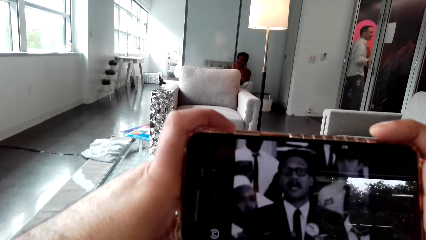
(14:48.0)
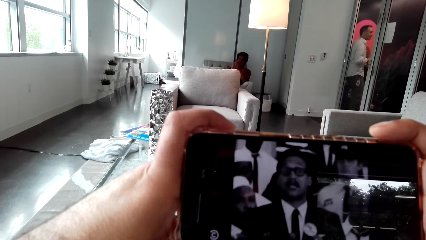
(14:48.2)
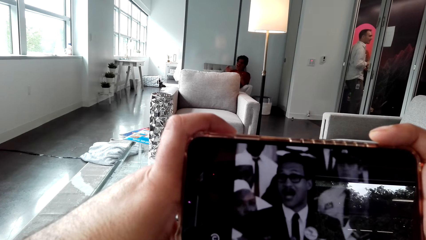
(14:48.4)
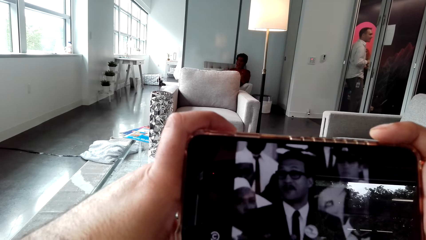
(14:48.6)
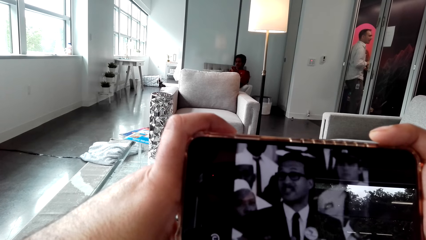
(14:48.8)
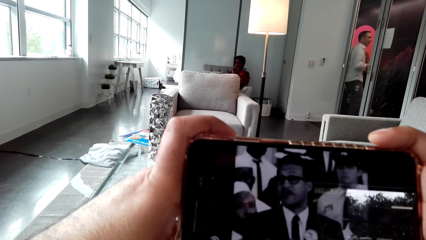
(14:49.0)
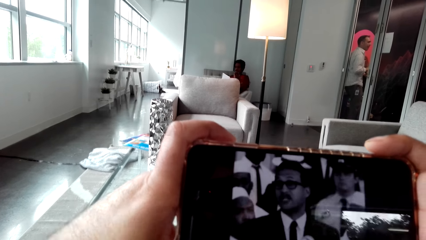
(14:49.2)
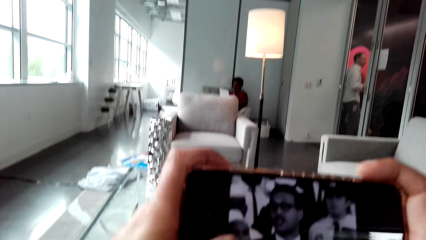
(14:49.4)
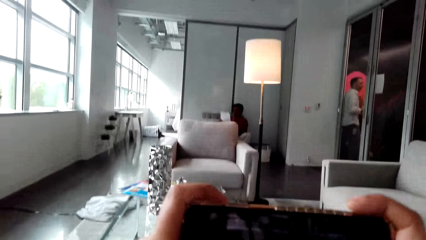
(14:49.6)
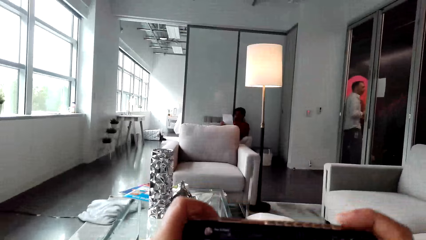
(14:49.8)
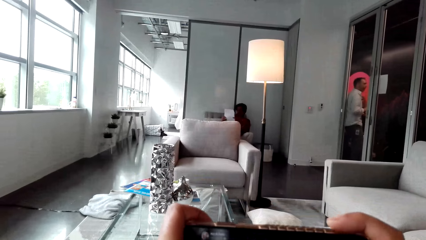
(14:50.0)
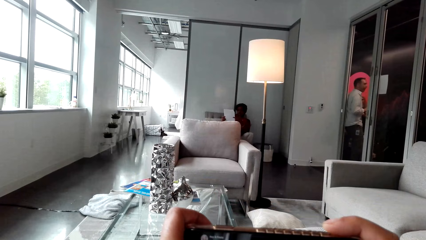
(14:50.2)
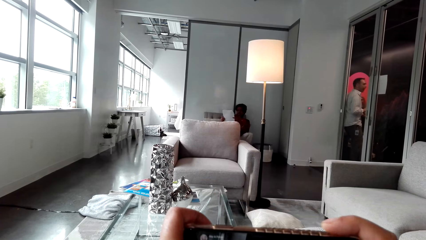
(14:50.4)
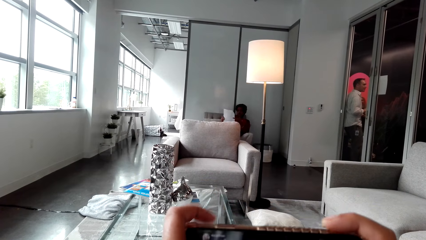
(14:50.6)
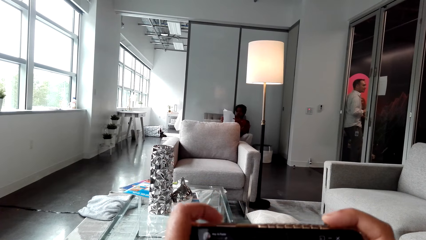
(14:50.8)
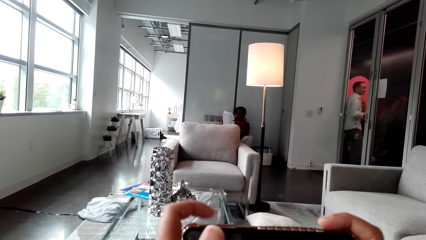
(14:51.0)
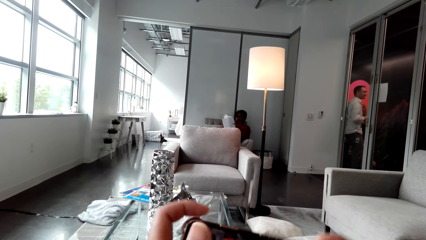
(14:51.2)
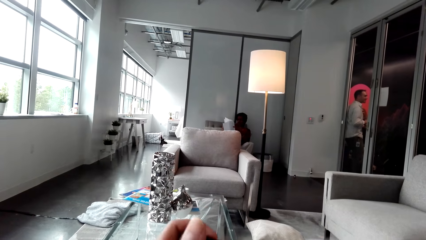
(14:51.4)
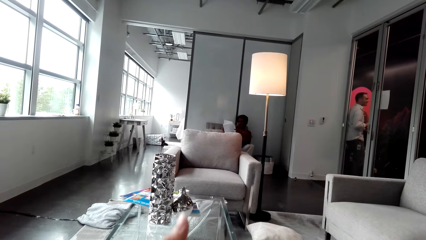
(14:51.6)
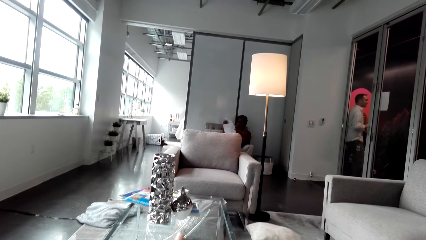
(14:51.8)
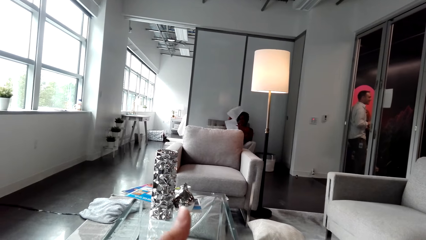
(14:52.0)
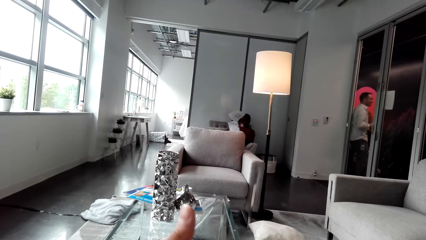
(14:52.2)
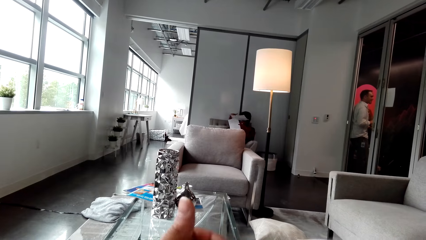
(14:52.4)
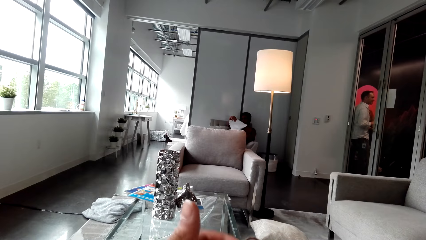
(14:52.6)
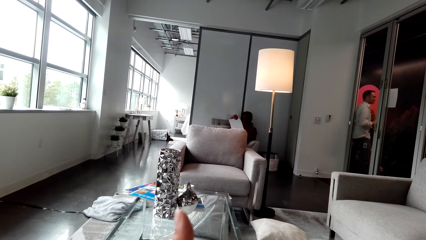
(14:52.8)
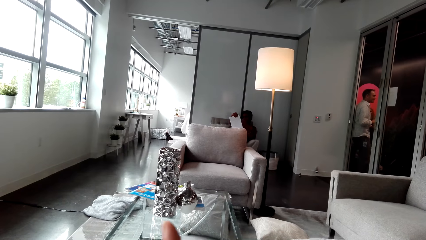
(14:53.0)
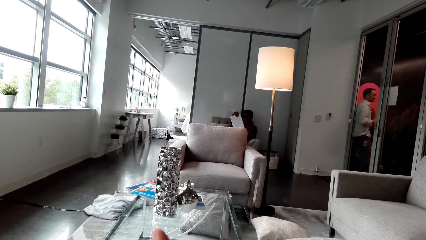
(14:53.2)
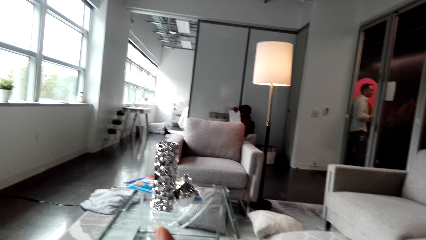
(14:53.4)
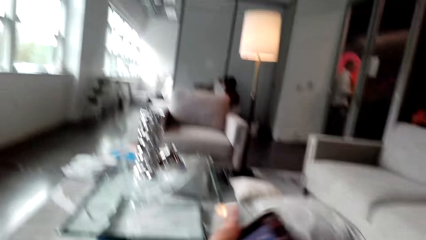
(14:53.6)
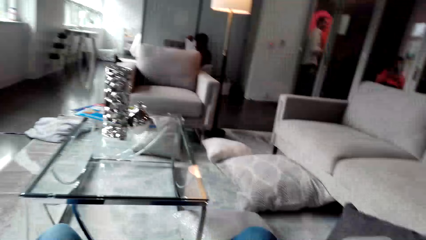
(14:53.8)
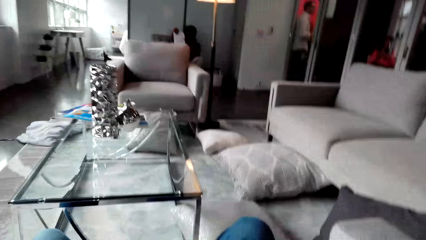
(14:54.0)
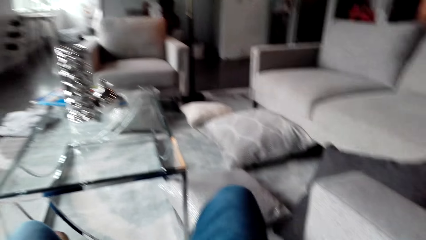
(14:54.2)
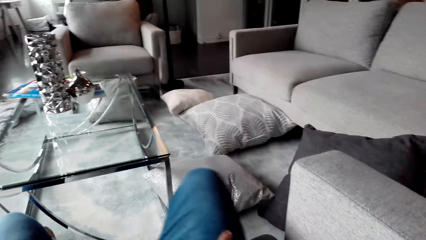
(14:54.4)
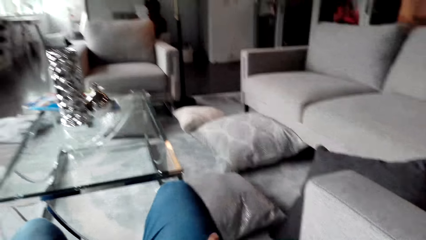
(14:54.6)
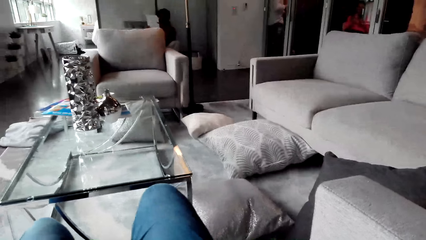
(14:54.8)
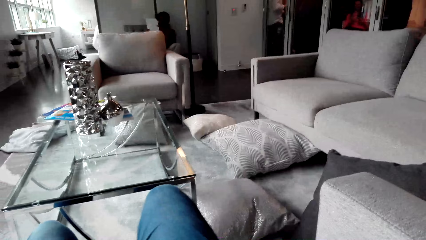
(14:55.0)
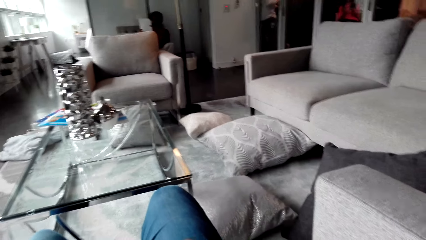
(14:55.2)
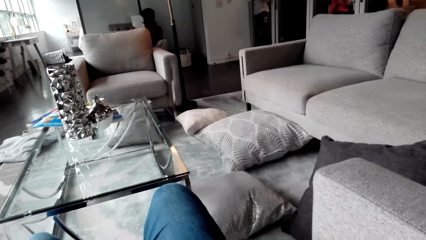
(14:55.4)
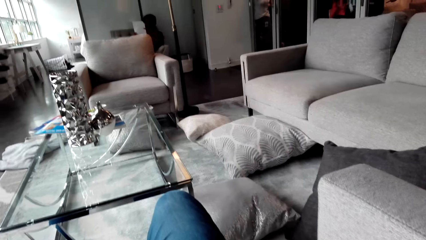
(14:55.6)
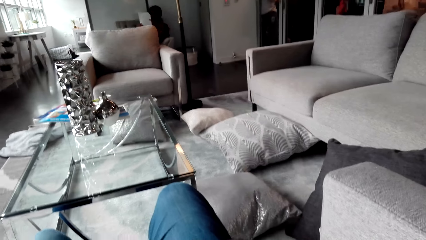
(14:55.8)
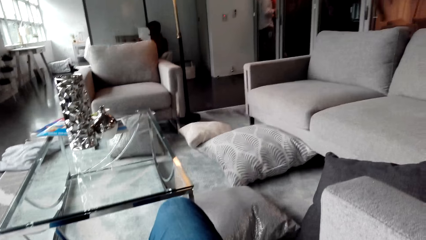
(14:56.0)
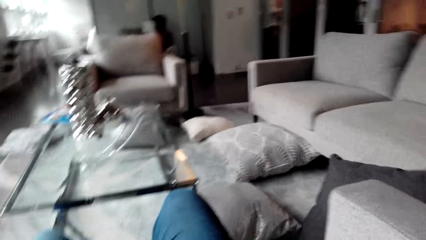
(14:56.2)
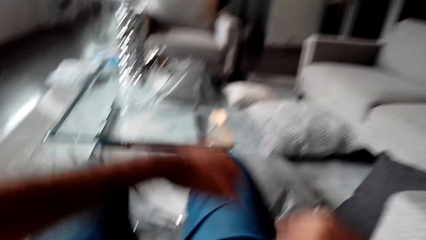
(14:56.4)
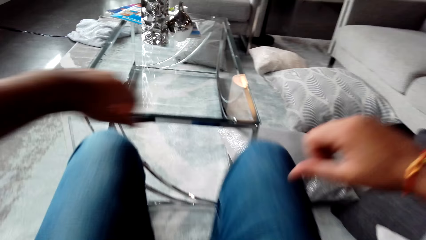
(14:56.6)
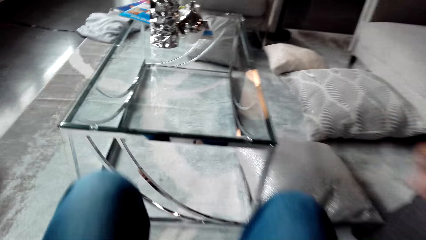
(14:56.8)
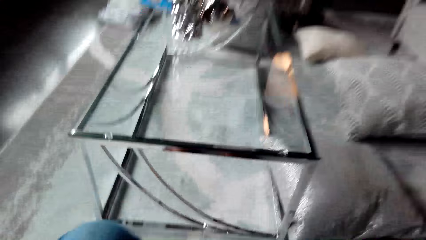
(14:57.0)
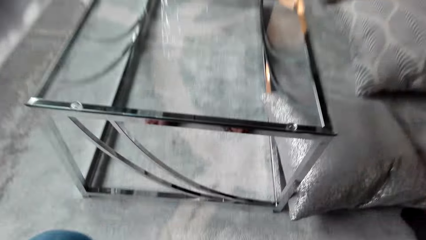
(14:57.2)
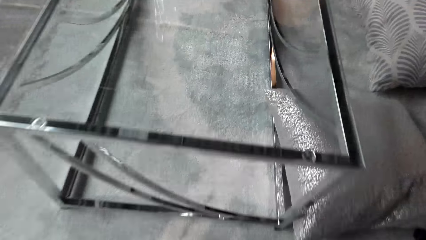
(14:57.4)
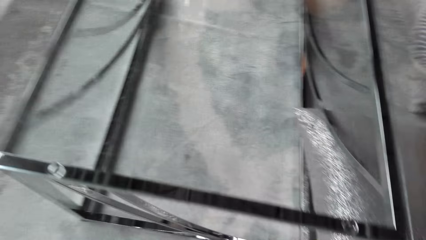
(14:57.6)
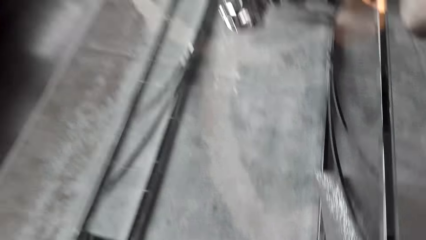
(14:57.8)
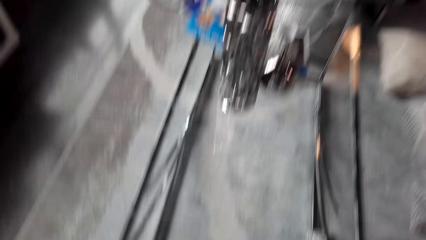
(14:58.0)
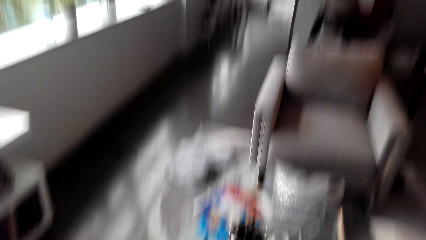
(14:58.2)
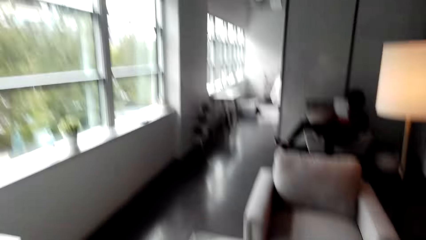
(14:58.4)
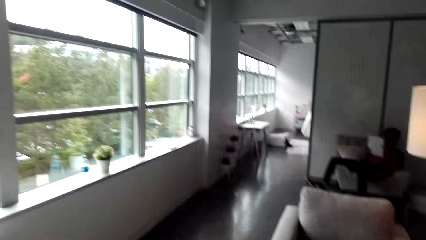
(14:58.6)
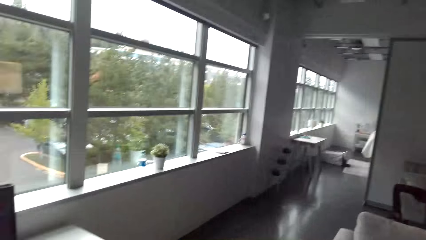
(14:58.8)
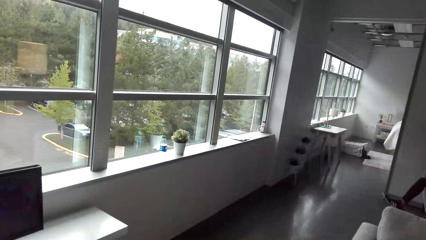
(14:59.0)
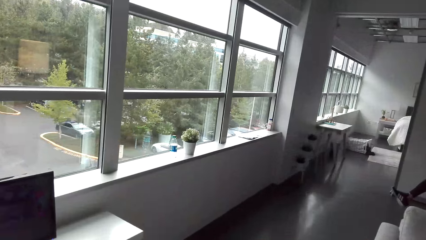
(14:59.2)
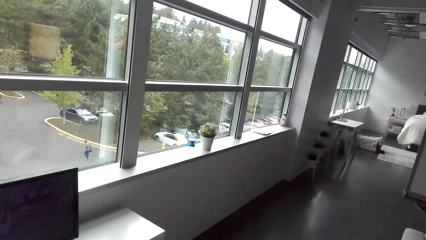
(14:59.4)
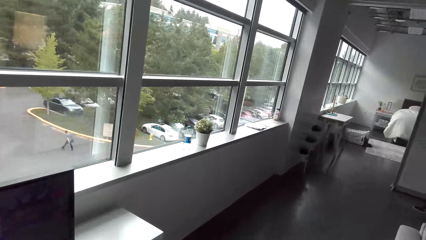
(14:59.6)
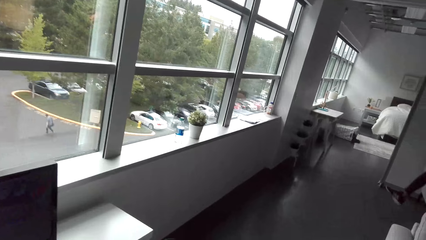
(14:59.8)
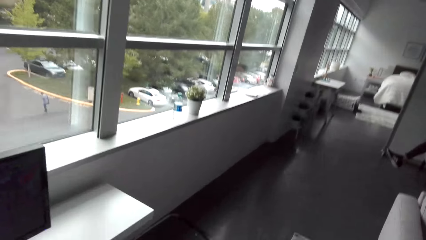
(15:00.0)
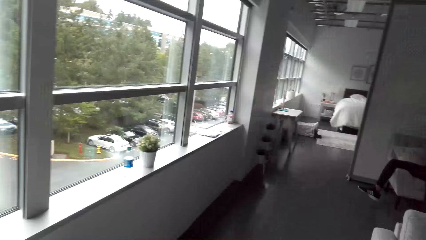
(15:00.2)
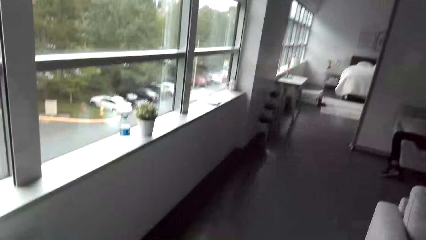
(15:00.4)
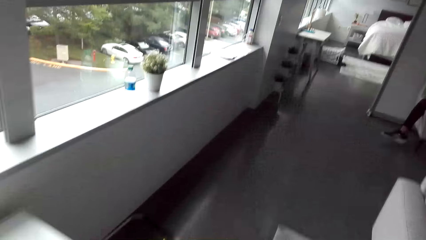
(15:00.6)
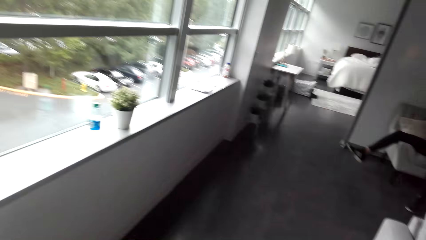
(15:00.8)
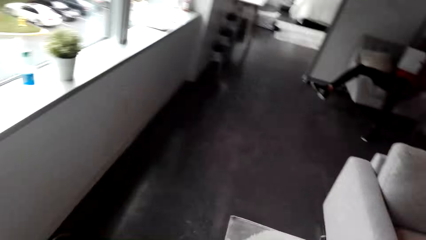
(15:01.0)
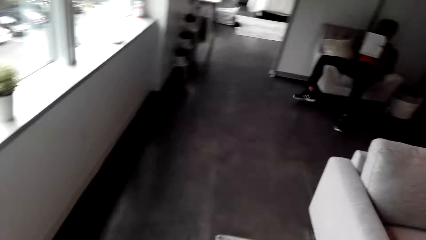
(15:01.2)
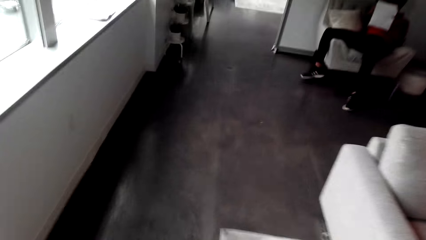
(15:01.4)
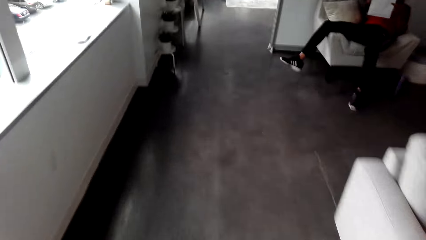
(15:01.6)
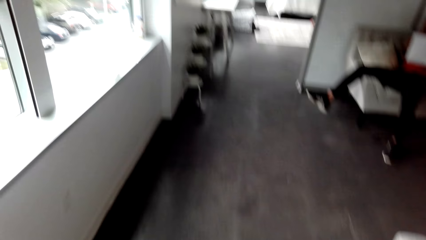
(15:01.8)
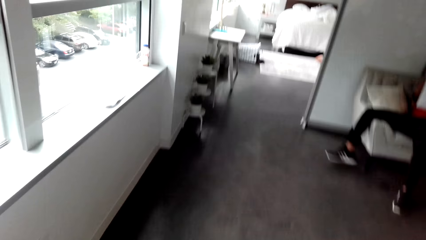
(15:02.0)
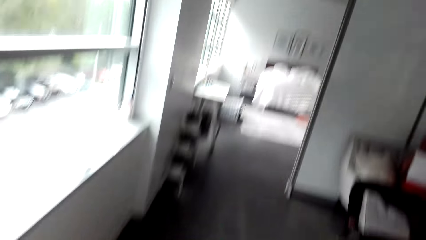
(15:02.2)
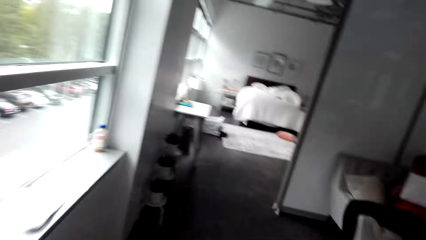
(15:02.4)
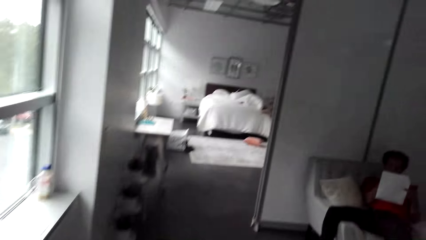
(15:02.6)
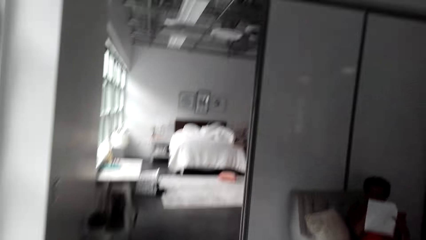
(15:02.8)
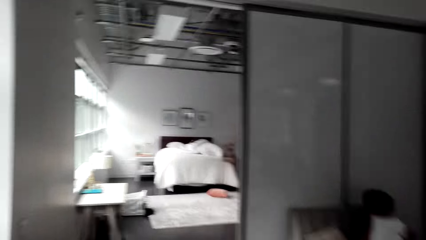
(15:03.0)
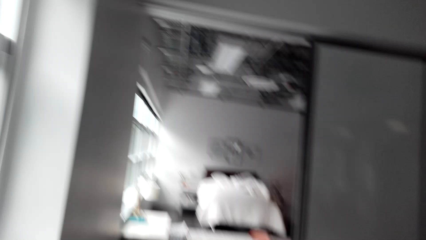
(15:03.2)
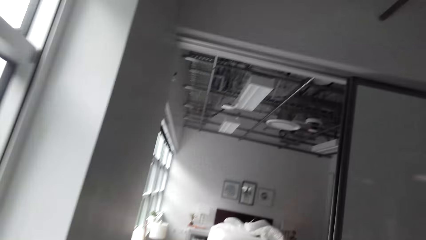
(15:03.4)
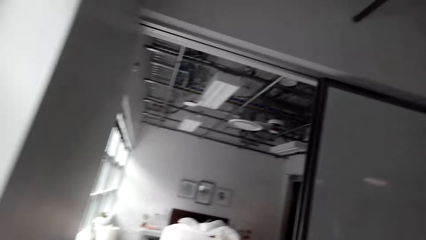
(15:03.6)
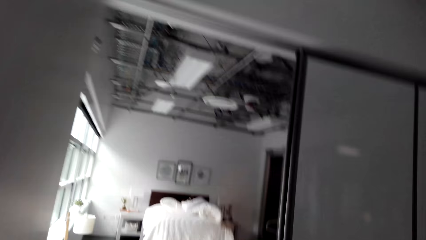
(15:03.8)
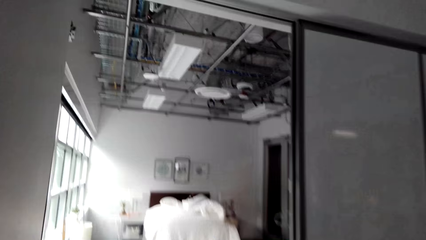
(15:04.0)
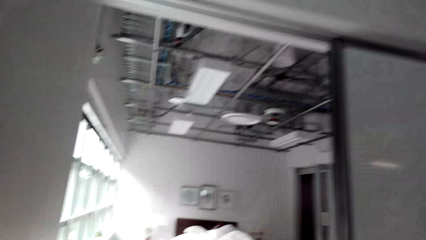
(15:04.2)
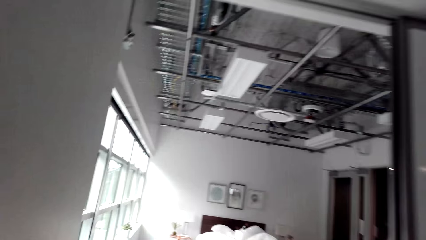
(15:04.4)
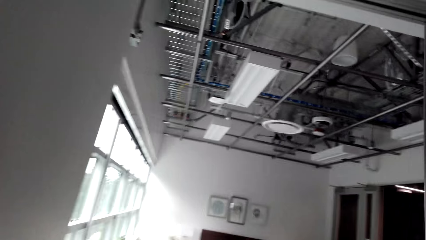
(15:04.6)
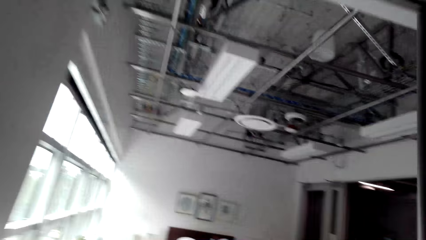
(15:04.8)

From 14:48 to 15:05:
A man holds sheets of paper. The man turns the page. The camera wearer walks in the house.
